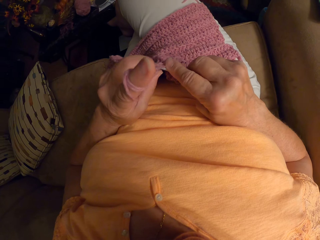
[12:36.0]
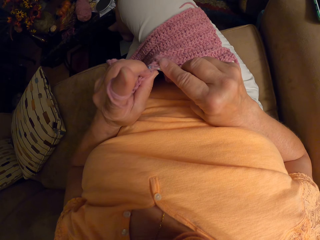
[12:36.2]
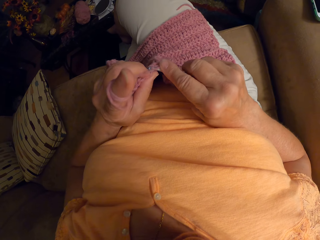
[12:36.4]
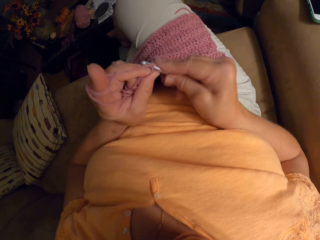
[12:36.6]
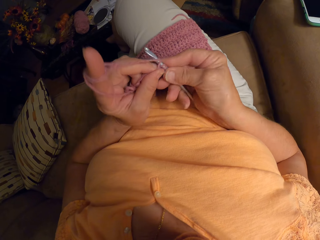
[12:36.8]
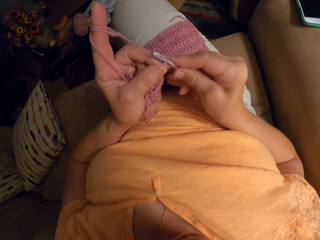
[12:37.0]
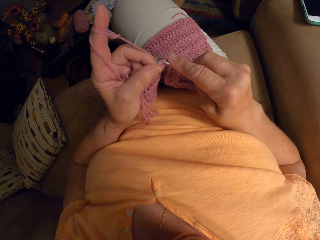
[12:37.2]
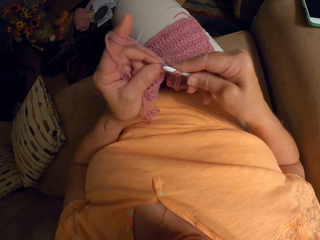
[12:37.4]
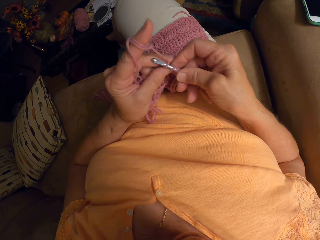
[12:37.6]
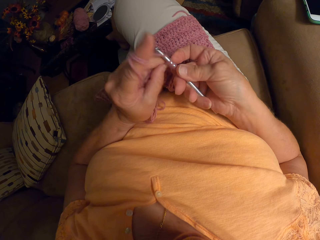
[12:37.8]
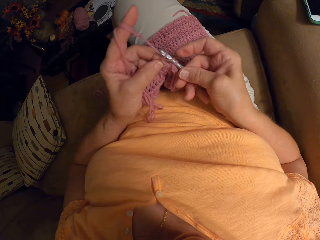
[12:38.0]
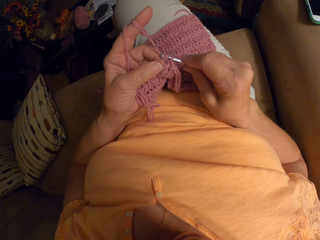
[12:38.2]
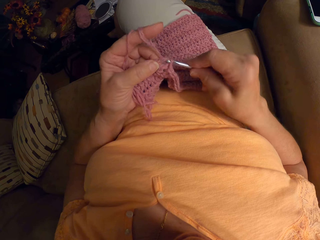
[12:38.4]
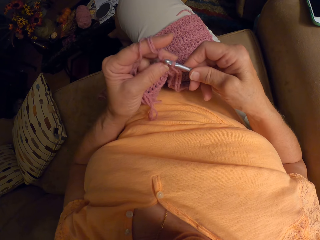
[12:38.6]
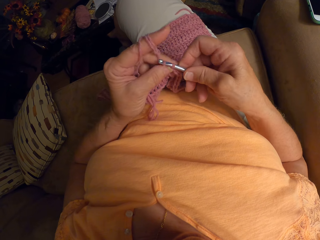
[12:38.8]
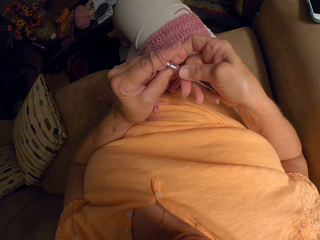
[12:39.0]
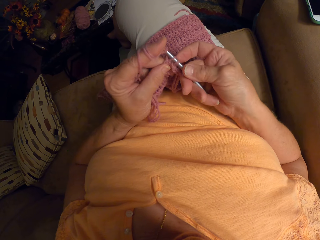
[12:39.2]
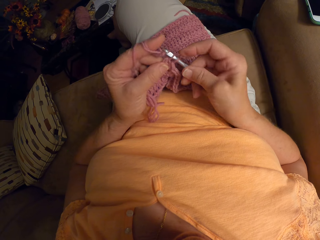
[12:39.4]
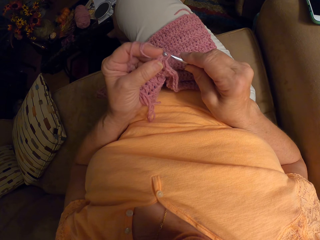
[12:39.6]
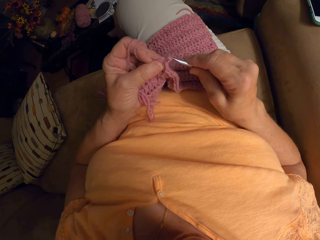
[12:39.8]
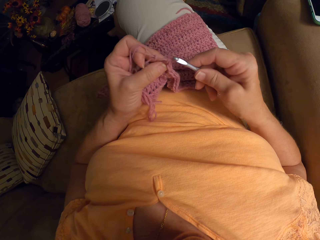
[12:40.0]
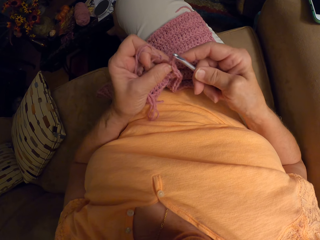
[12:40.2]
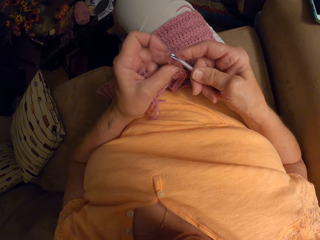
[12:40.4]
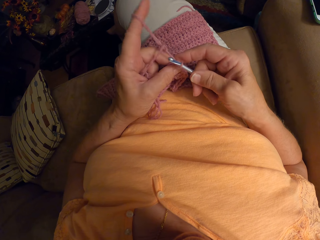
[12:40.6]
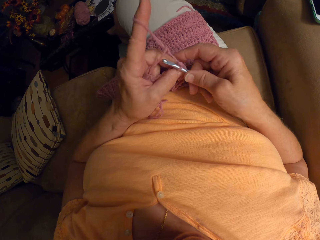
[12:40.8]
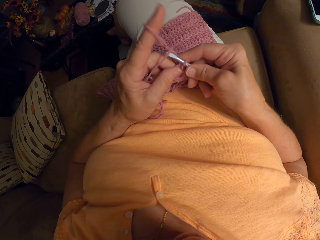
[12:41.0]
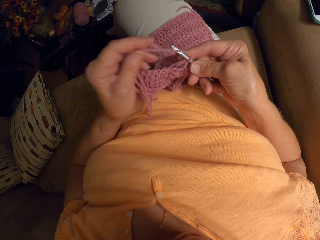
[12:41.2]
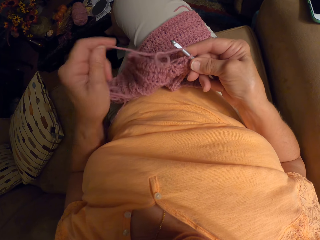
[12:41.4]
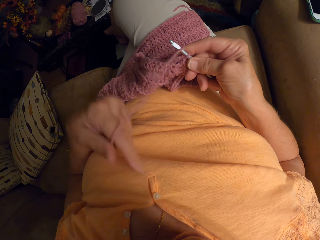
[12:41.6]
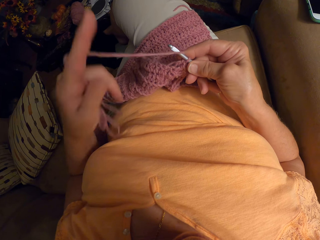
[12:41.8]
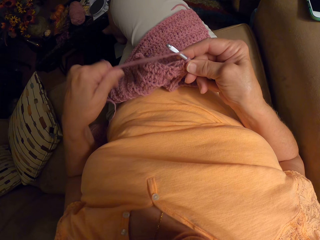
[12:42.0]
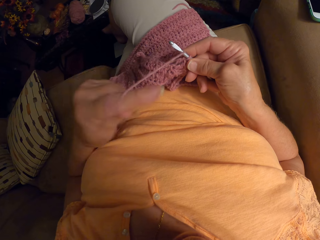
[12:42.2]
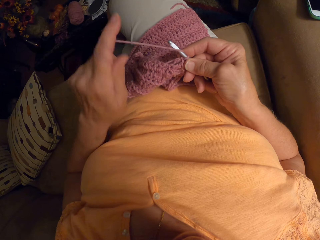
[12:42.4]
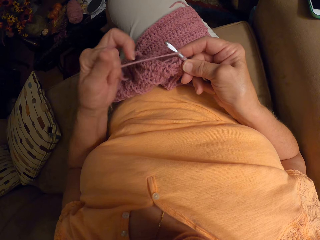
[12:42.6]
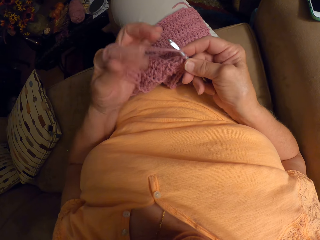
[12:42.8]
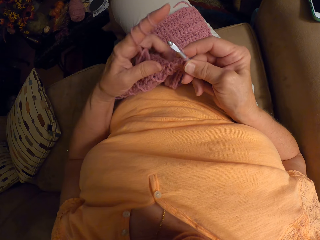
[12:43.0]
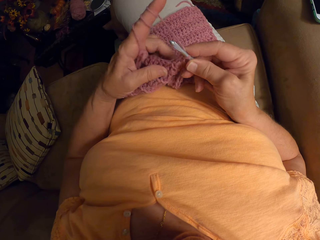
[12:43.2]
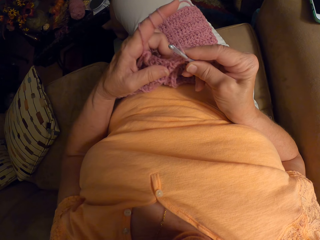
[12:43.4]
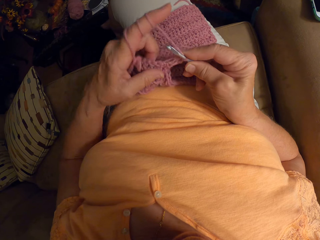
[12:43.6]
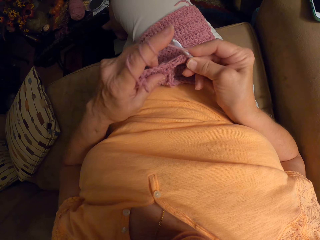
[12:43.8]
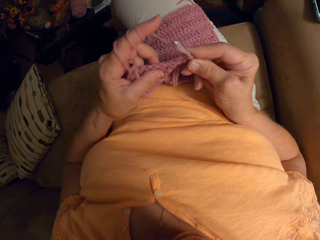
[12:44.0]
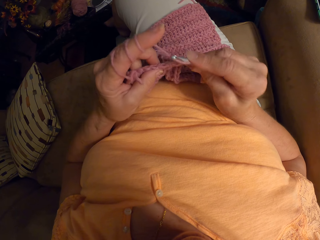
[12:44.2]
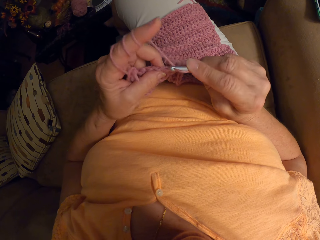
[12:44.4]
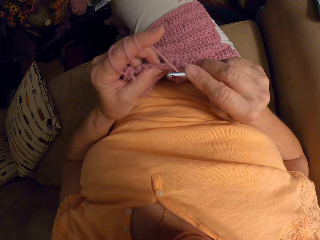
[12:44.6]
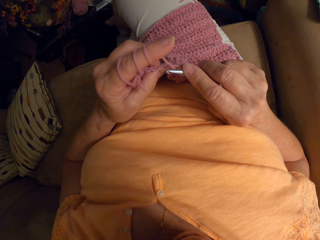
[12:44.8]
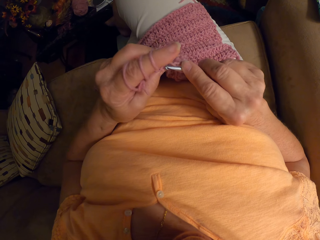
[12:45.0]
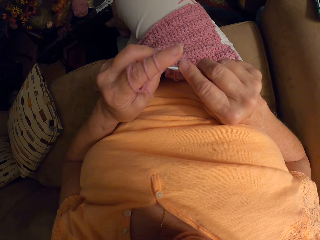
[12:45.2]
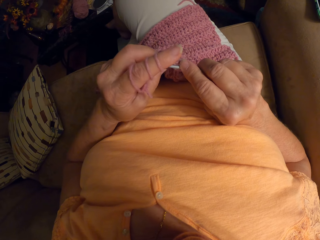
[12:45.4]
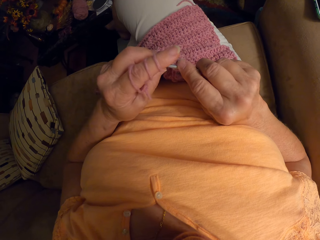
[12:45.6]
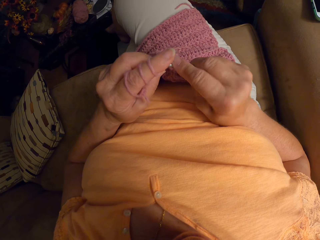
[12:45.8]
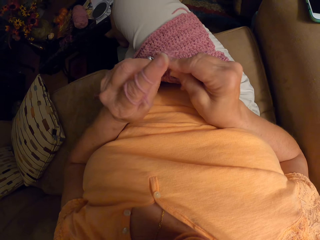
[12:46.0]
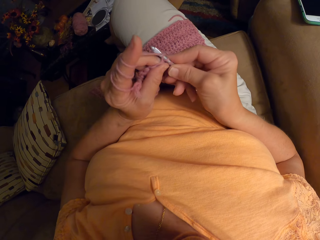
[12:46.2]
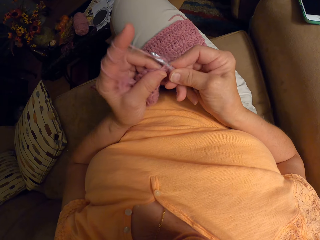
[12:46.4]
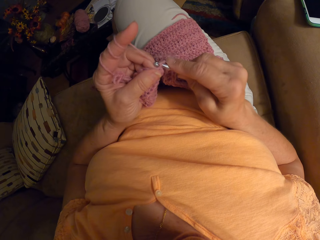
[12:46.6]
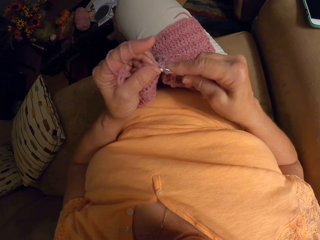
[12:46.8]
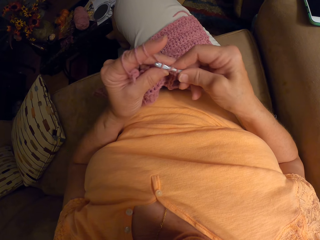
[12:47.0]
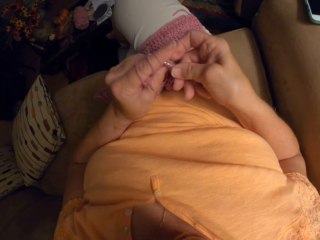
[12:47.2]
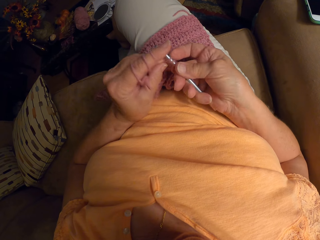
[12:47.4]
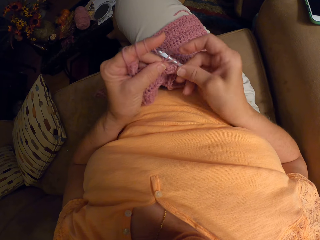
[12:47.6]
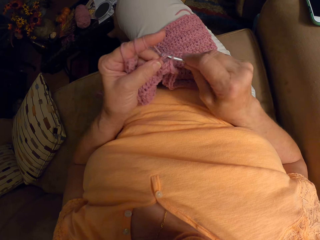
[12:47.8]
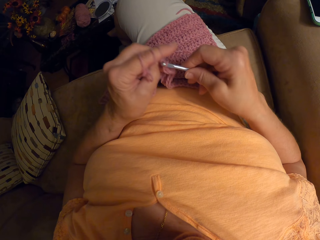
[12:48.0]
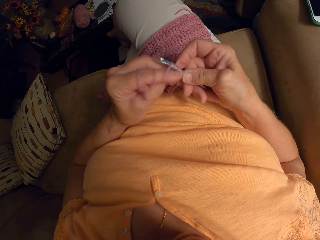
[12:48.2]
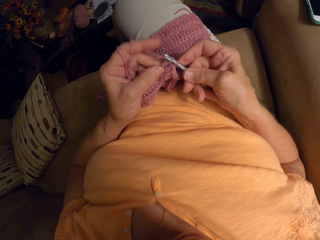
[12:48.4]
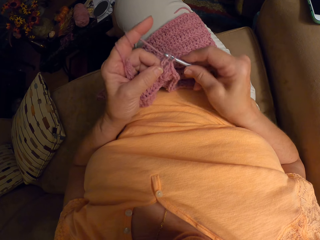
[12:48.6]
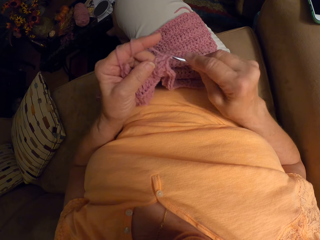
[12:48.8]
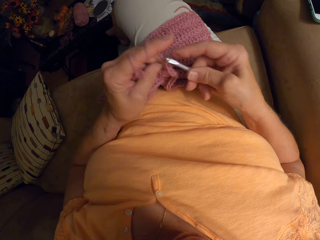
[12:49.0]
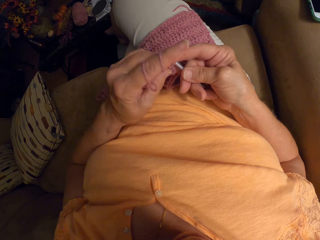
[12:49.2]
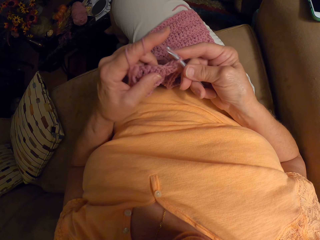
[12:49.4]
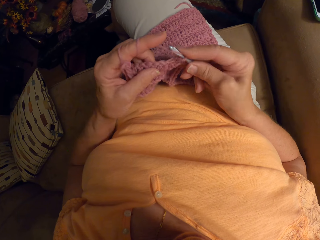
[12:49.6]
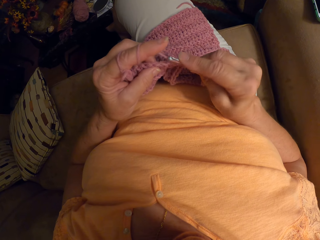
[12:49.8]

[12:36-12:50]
The camera wearer crochets the piece of cloth using the crochet hook. She wraps the yarn around her left hand. She unties the yarn from the finger. She ties the yarn on the finger. She crochets the piece of cloth using the crochet hook.

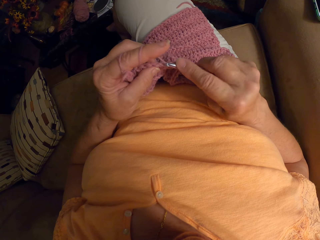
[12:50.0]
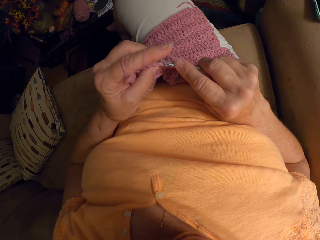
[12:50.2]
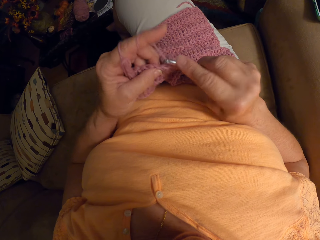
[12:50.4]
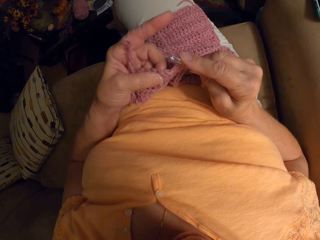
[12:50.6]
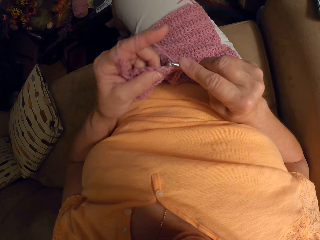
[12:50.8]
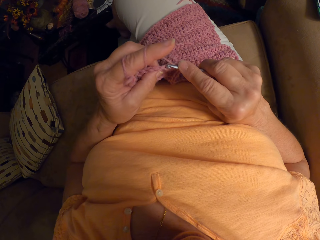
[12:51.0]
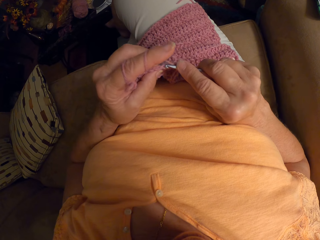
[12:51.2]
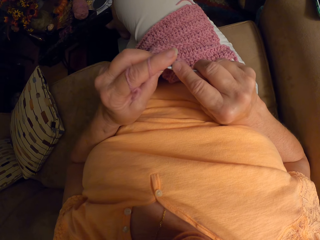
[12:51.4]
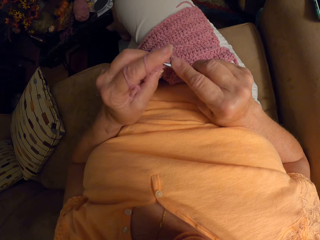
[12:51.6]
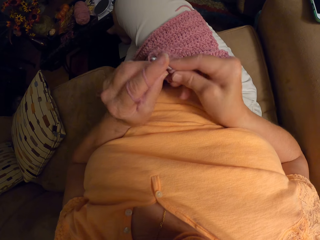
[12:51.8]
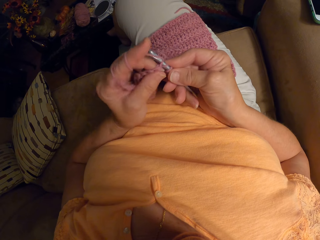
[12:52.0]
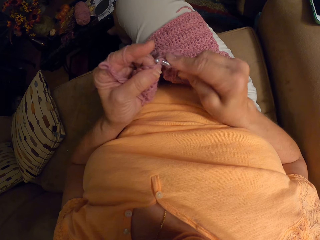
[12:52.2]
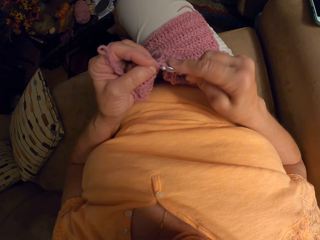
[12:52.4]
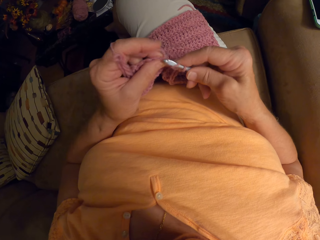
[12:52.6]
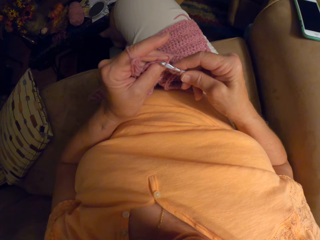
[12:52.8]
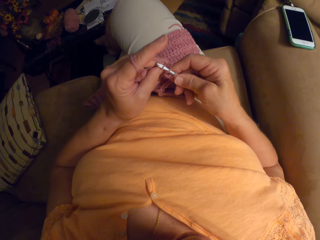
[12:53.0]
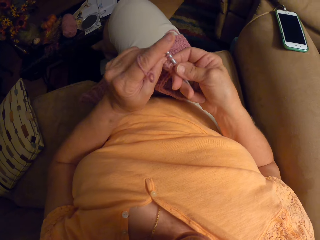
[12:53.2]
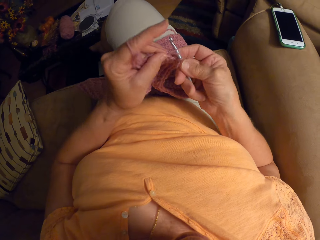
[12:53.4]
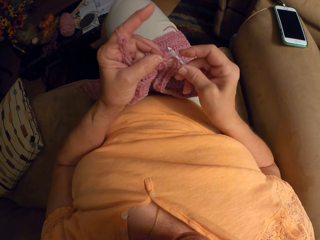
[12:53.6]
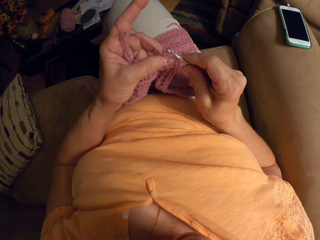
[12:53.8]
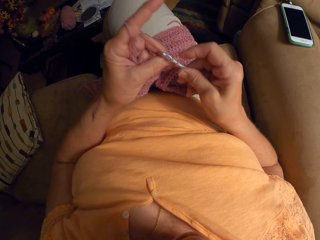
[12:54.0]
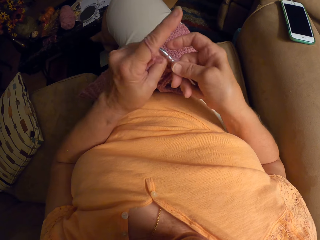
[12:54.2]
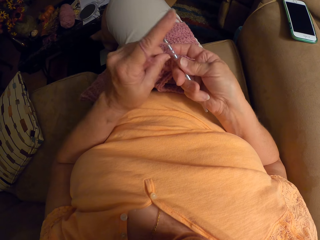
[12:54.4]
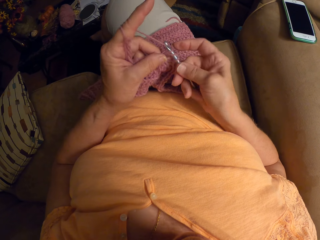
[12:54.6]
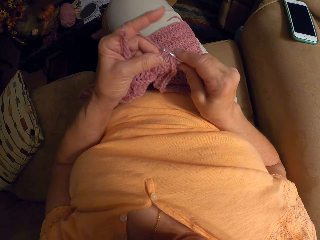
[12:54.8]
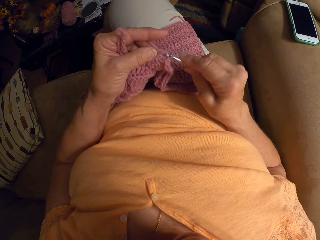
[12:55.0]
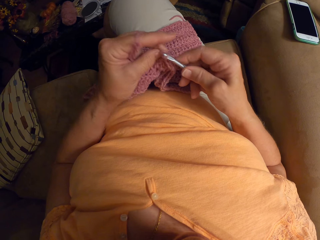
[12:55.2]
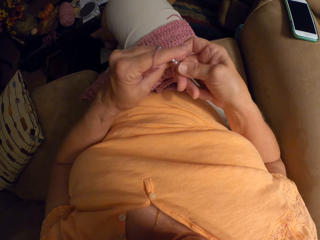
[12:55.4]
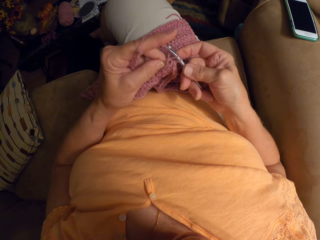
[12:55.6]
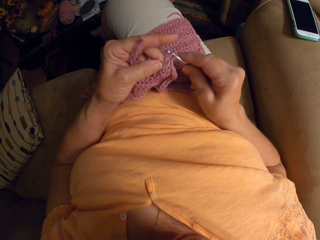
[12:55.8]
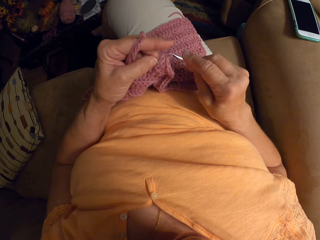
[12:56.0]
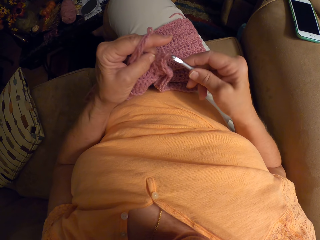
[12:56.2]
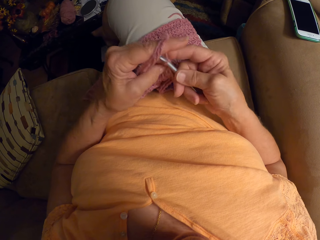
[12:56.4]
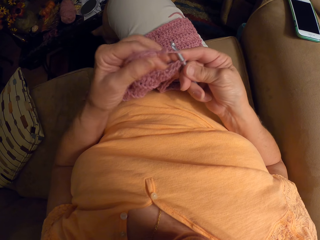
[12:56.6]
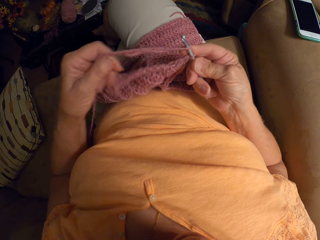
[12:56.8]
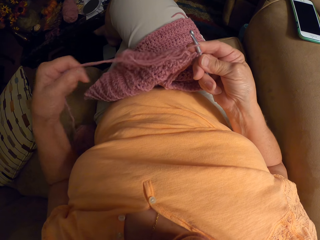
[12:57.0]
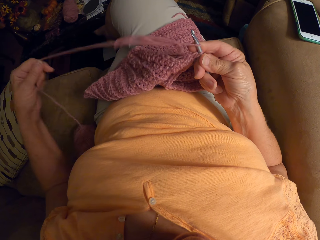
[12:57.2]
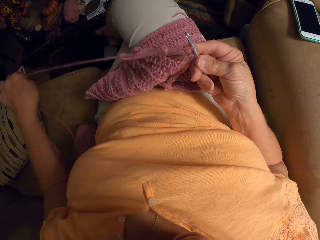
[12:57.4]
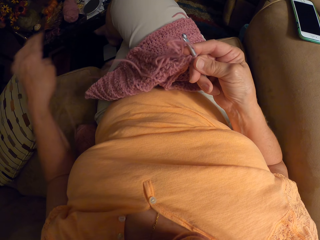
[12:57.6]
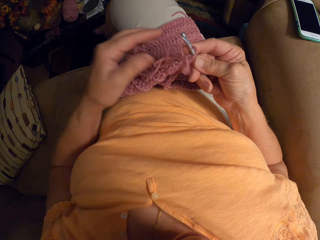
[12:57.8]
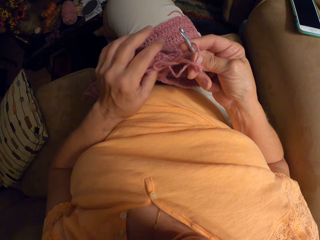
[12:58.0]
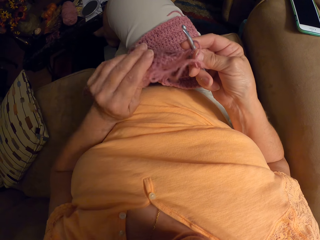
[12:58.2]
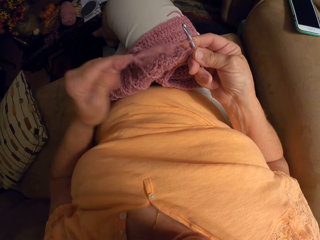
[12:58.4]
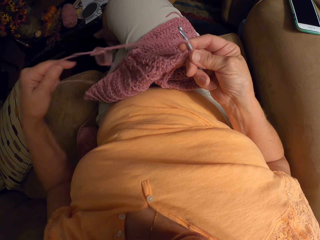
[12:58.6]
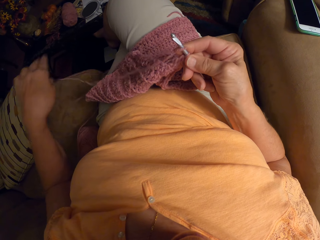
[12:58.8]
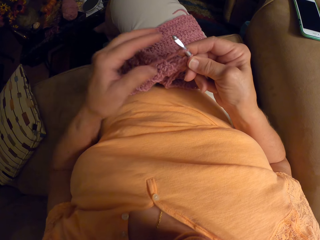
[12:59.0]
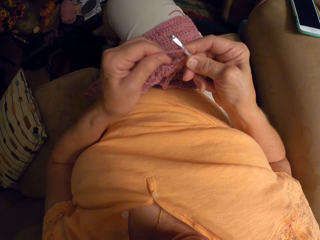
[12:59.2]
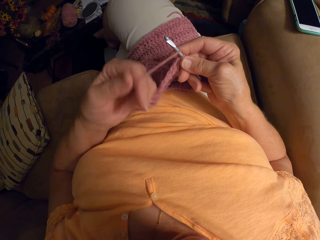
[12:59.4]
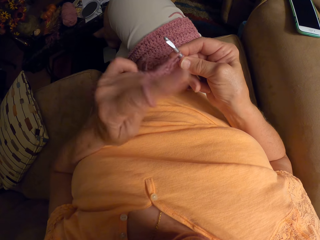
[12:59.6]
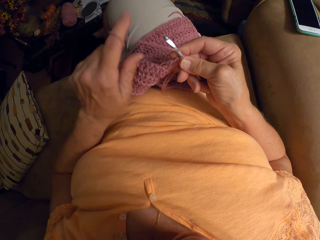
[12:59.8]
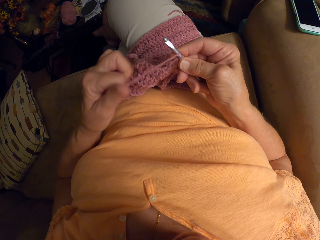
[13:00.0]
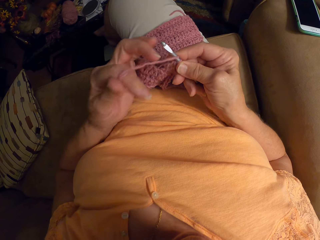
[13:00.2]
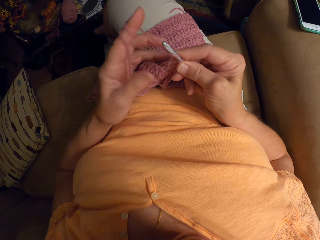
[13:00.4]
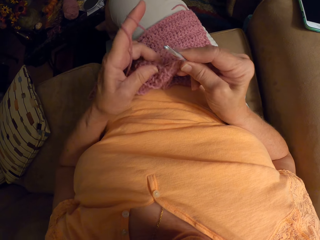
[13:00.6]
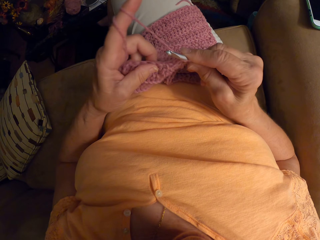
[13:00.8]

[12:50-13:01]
The camera wearer adjusts the yarn on her left hand. She unties the thread. She straightens the thread. She wraps the yarn around her left hand. She ties the yarn on the finger.
